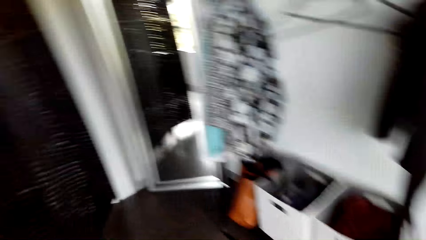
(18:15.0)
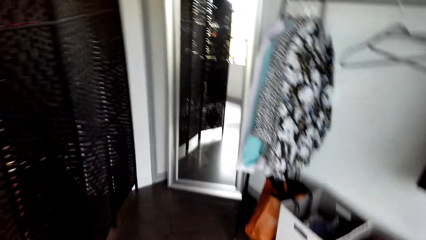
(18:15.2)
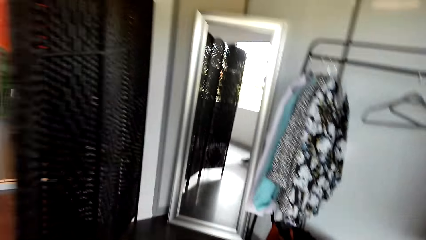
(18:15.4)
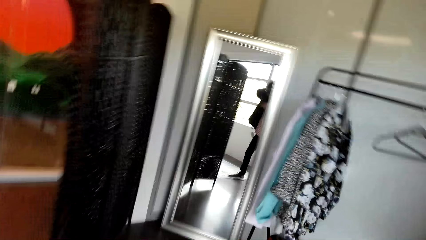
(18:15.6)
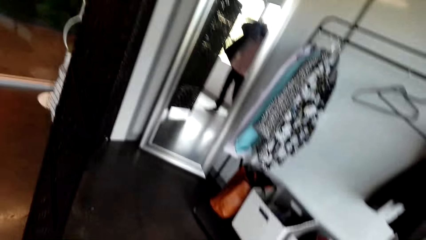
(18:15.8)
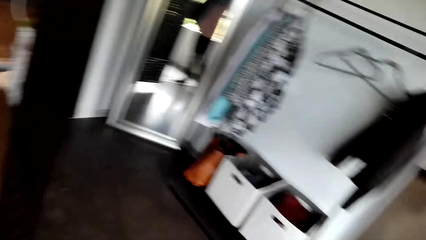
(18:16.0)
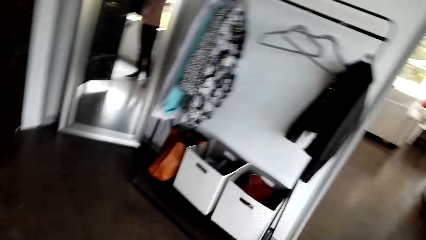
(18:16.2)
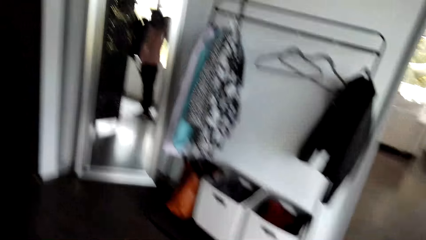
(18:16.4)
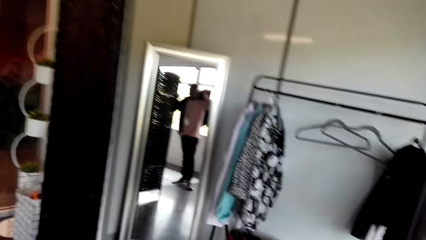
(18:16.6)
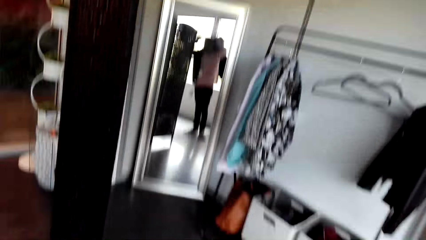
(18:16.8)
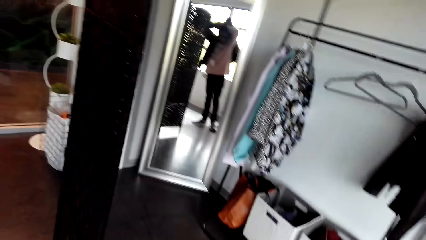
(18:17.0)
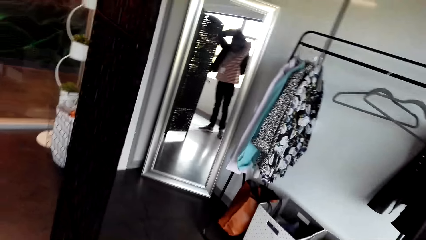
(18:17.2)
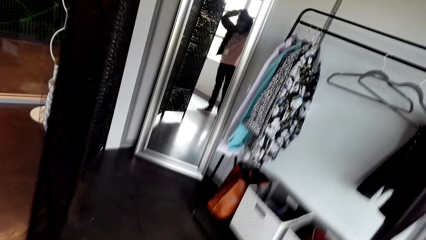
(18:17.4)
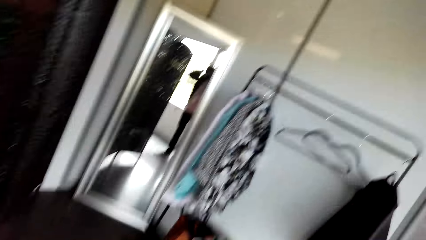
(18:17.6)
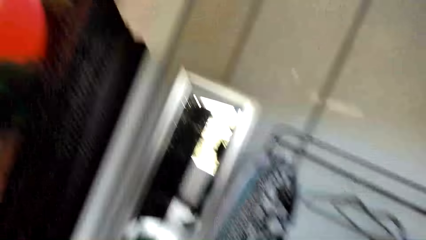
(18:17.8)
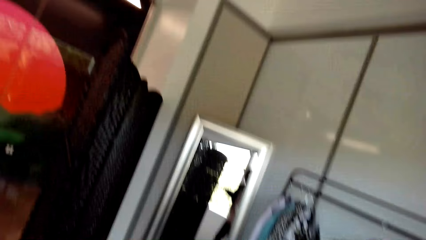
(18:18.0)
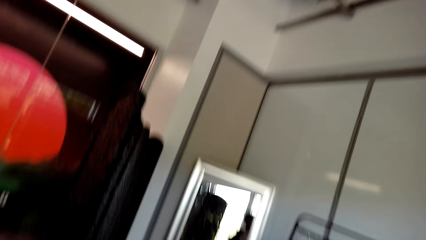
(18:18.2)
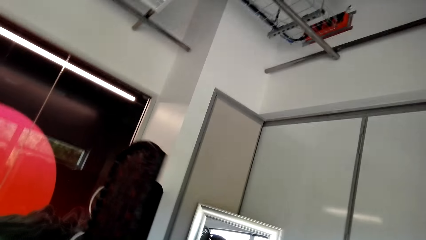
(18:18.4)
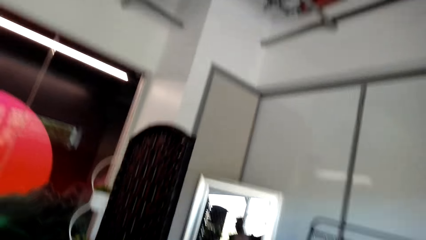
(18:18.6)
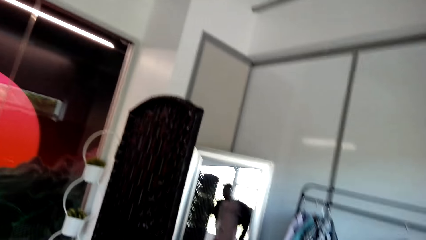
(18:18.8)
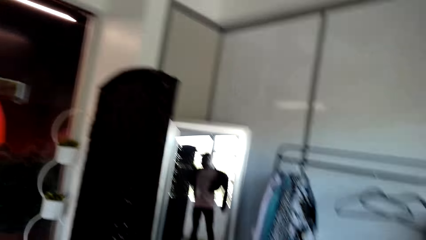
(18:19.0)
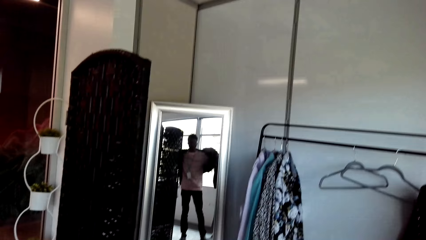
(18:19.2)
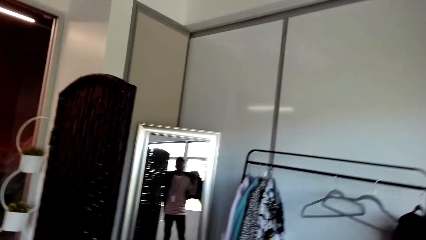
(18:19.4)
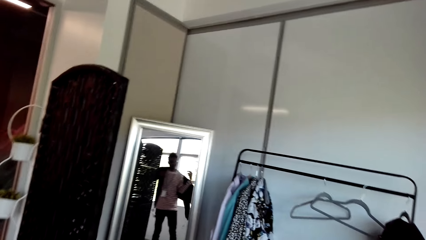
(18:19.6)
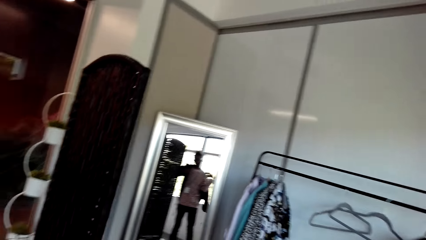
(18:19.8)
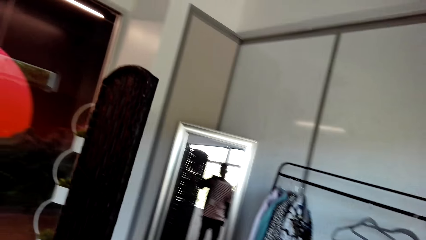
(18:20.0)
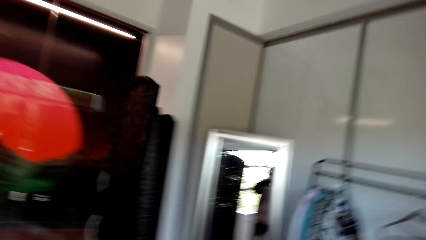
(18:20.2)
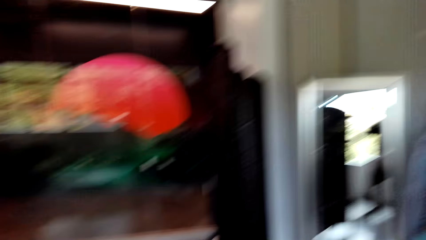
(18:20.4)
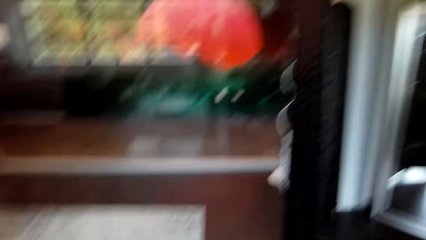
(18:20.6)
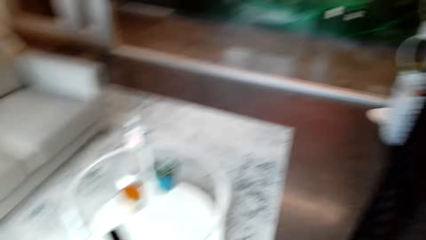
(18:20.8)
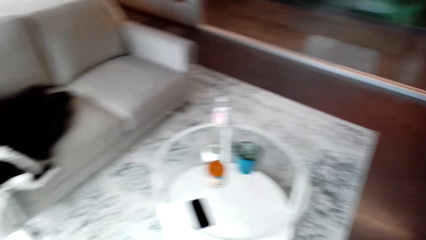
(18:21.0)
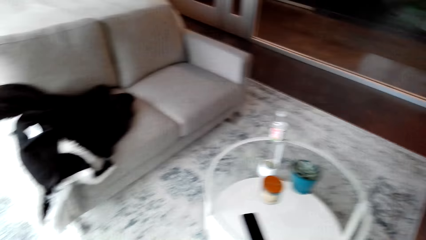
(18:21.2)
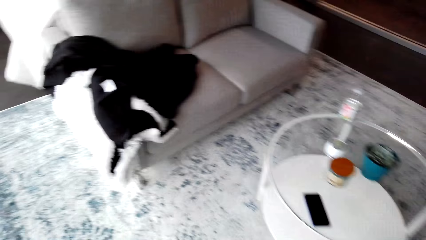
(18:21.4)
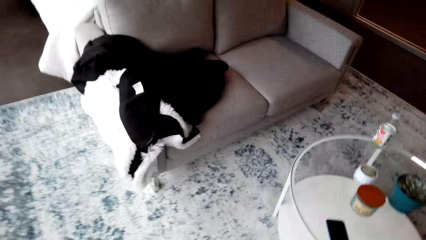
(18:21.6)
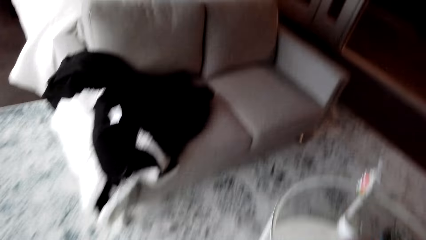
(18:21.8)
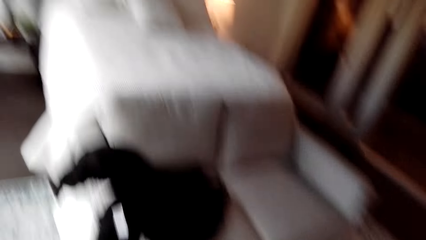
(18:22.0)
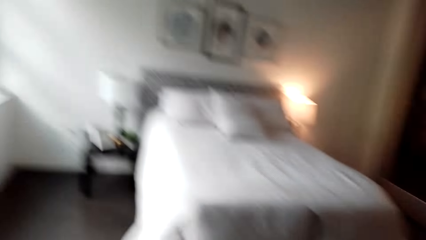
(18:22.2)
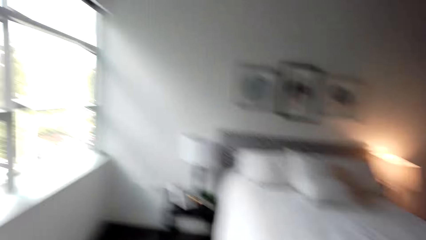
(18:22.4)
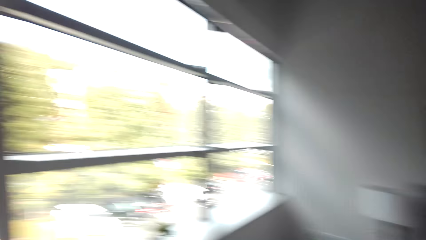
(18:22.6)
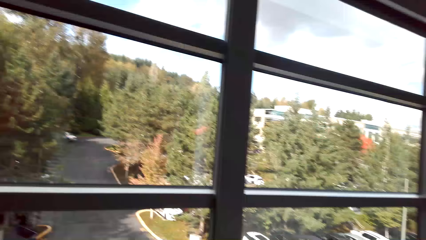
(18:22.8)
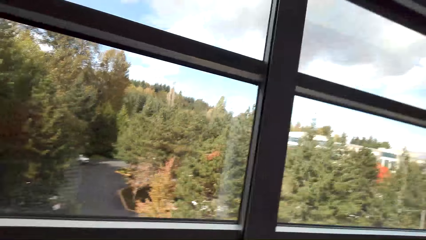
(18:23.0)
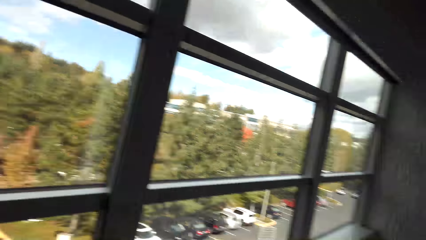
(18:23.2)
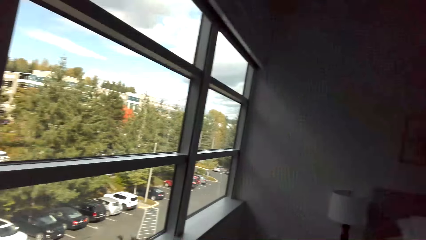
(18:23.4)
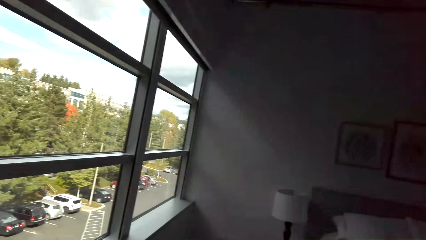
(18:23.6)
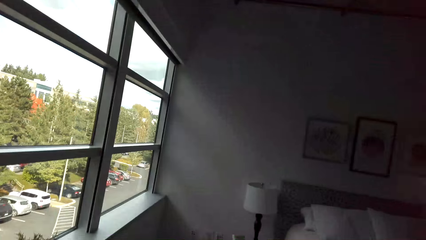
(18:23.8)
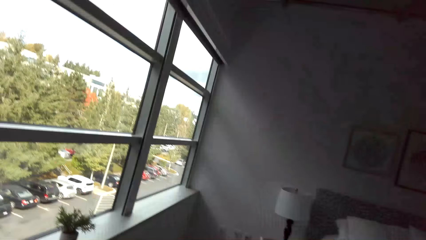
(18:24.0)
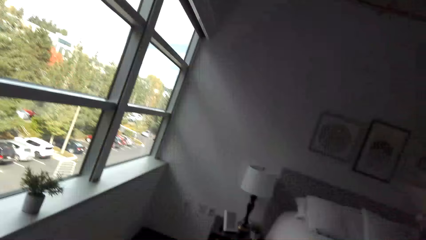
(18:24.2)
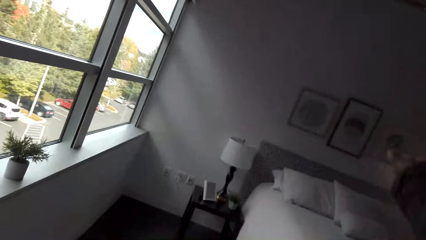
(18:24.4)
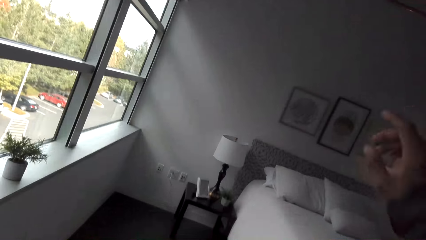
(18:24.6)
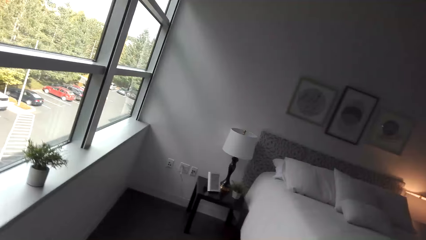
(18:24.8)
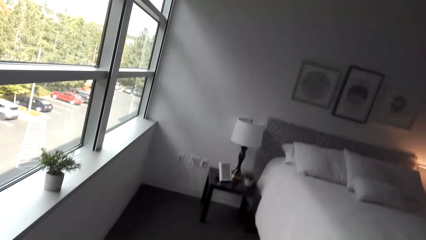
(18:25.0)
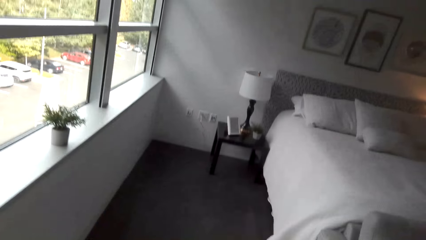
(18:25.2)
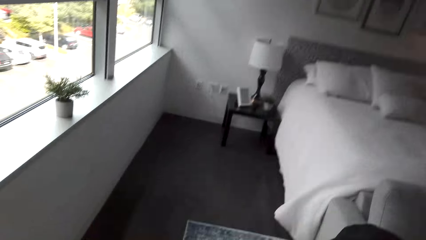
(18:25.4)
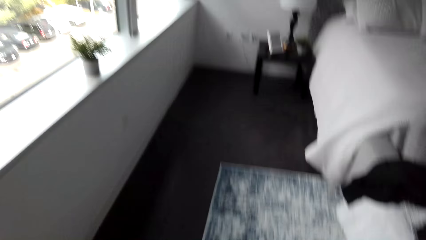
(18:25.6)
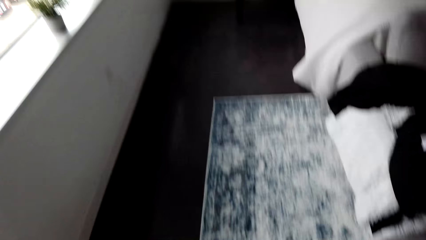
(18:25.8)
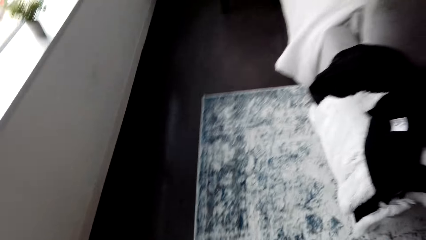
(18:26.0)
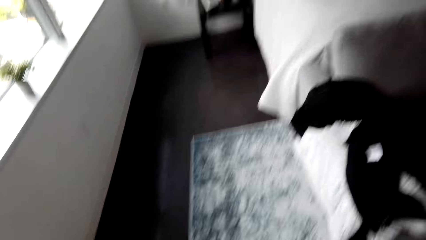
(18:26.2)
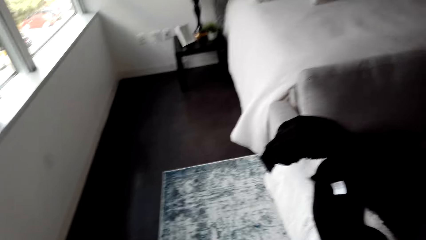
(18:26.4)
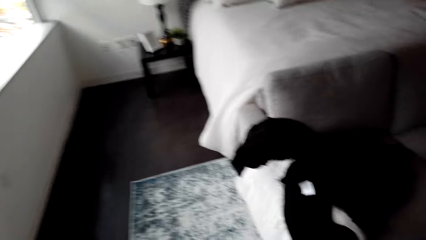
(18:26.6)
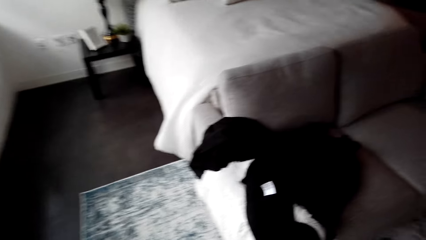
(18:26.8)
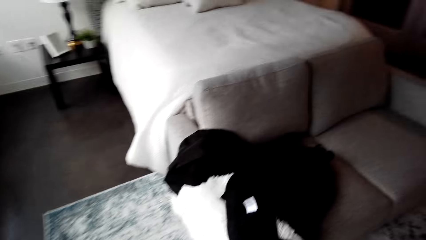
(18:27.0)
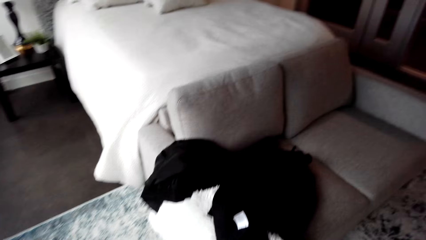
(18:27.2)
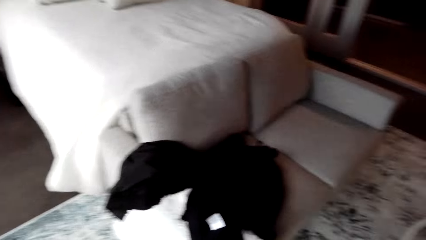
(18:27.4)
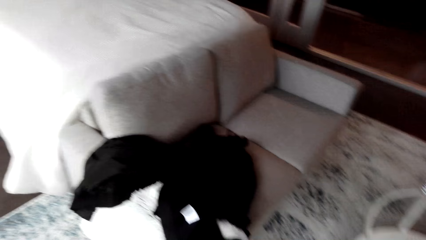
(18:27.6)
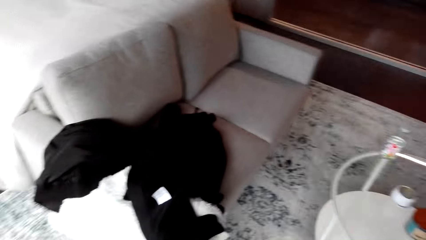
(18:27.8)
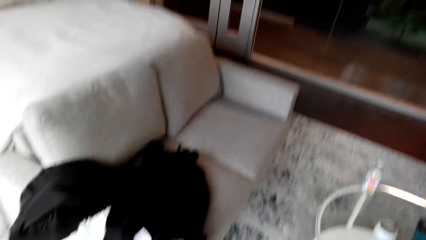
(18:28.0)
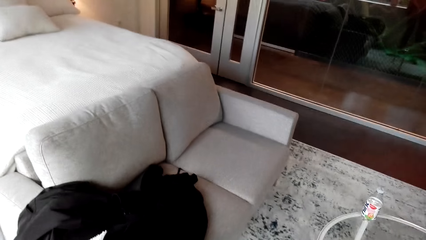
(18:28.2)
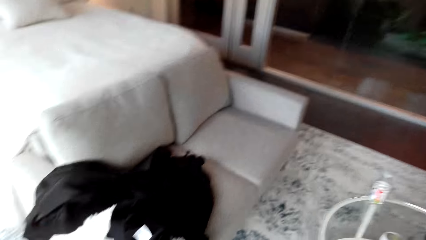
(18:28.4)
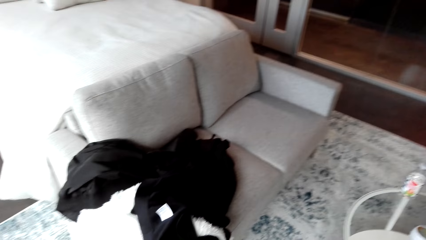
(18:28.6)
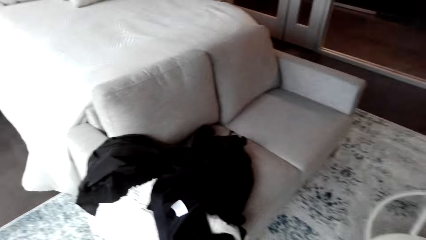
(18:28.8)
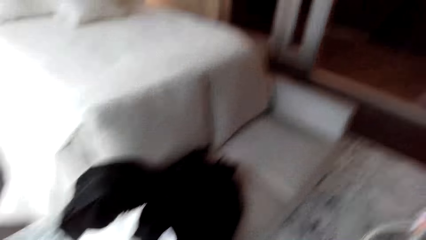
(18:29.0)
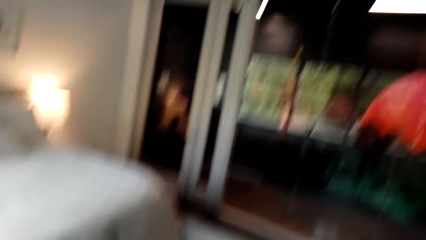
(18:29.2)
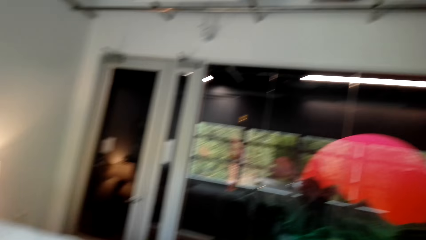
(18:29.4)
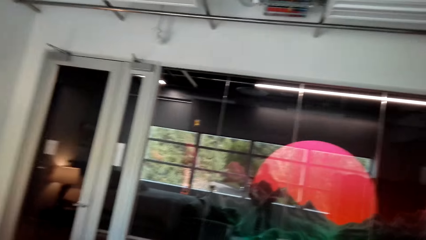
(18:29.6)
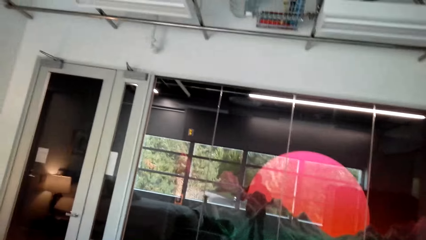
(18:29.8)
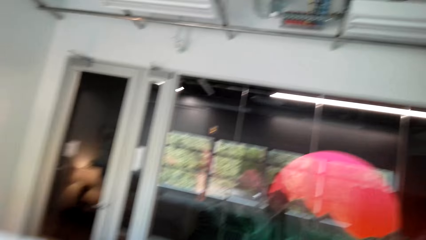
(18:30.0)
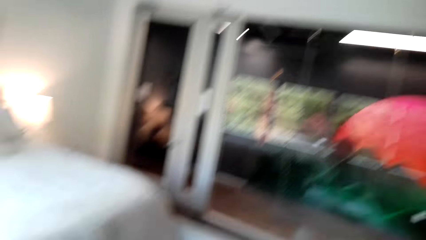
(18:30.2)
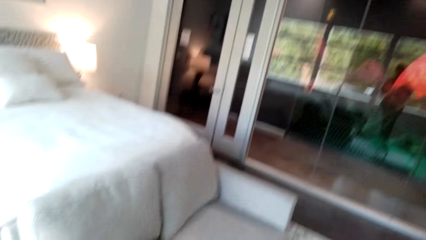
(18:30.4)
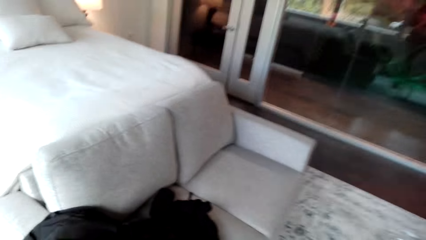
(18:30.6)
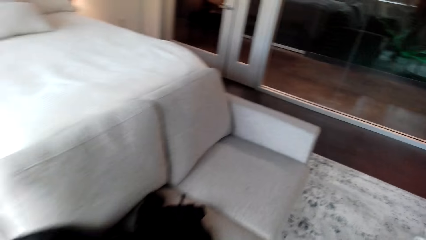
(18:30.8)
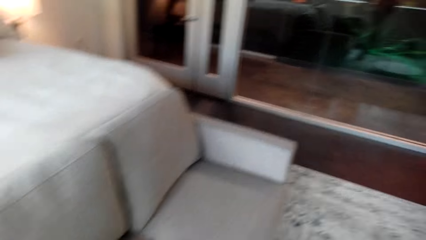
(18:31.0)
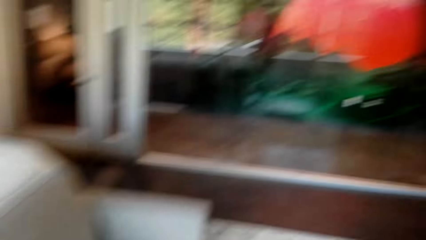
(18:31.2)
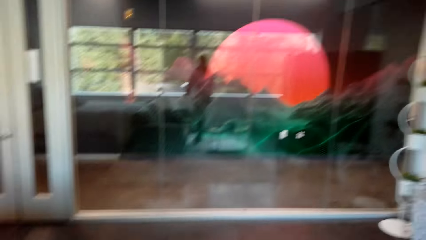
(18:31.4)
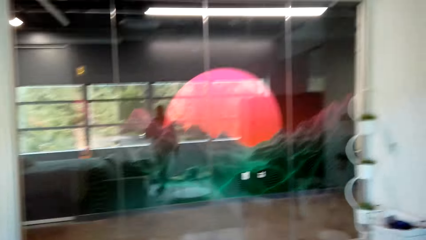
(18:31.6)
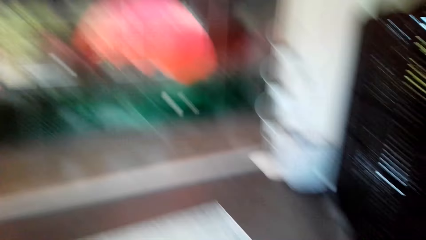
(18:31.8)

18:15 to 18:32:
The camera wearer puts on the jacket. They look around.
